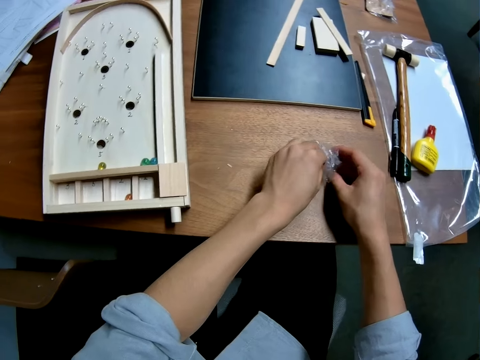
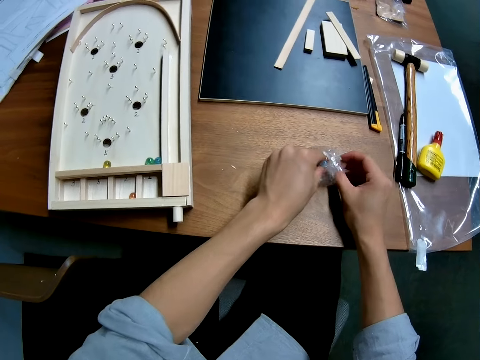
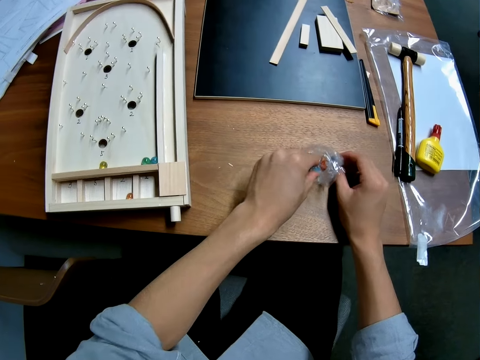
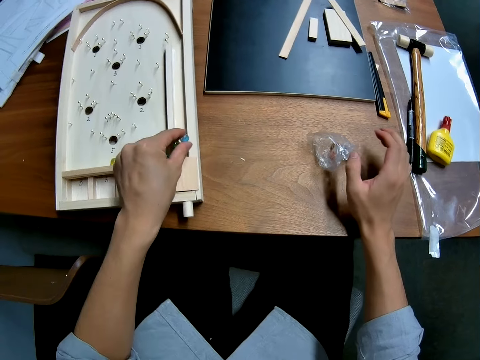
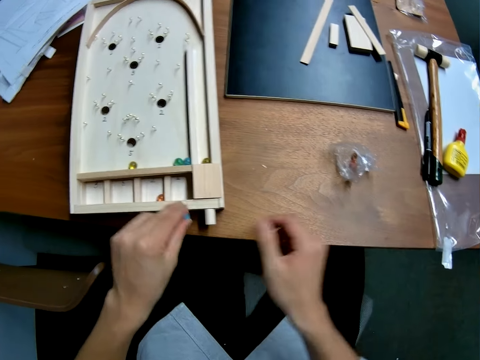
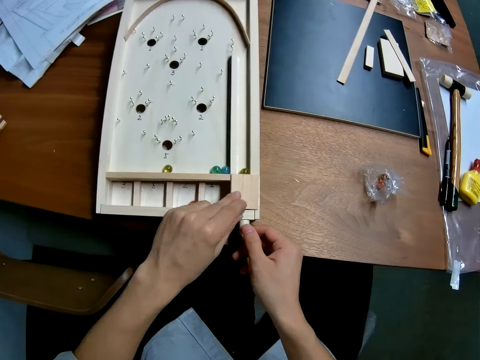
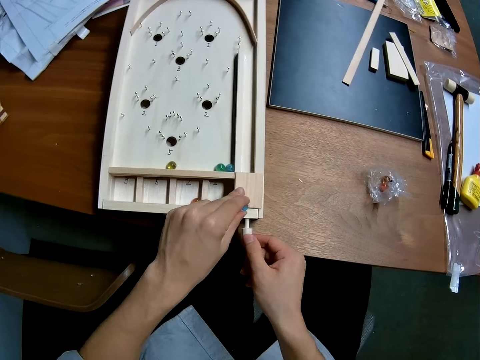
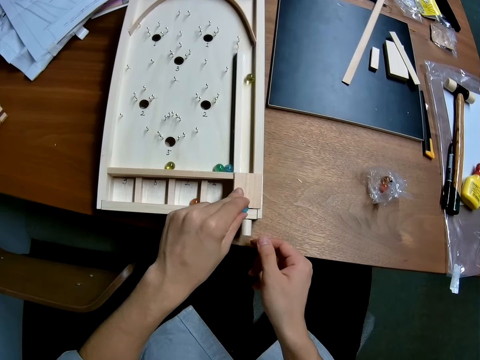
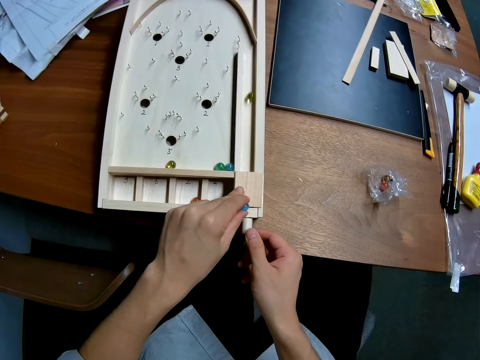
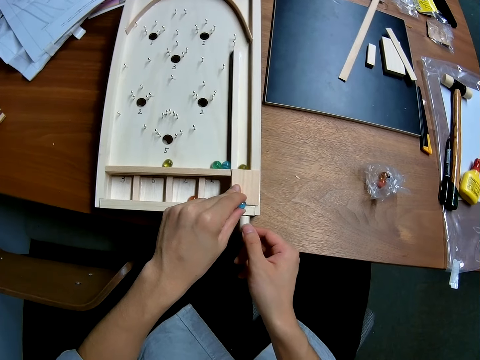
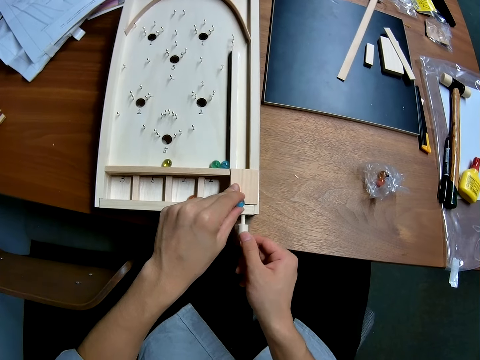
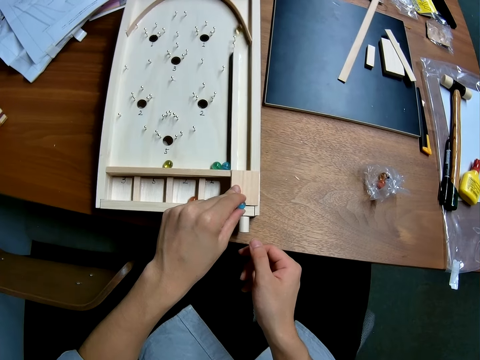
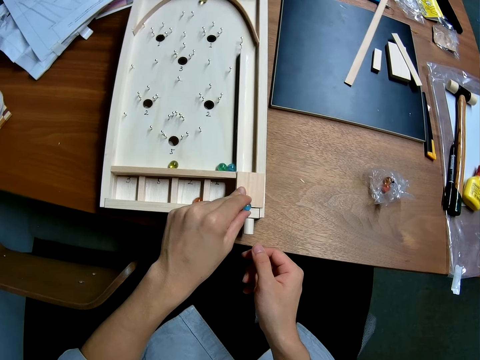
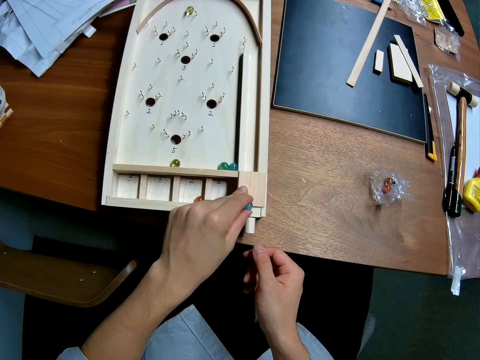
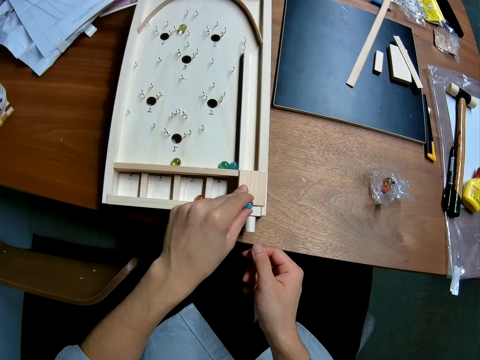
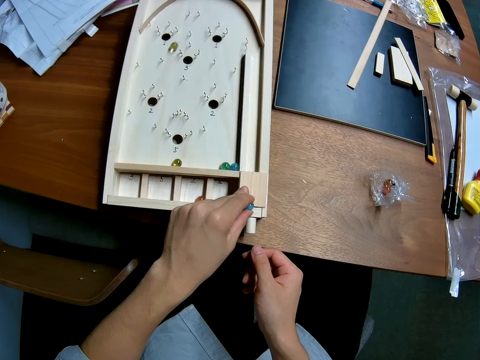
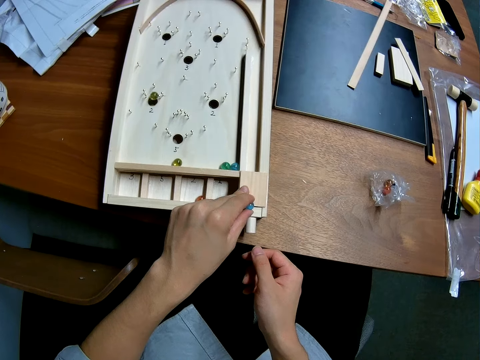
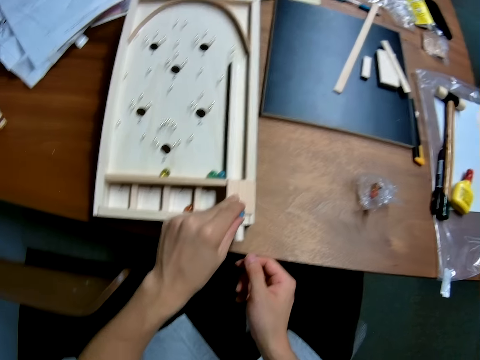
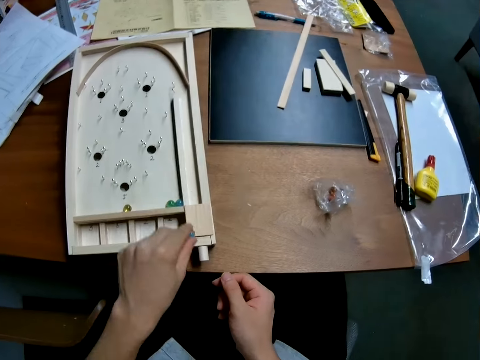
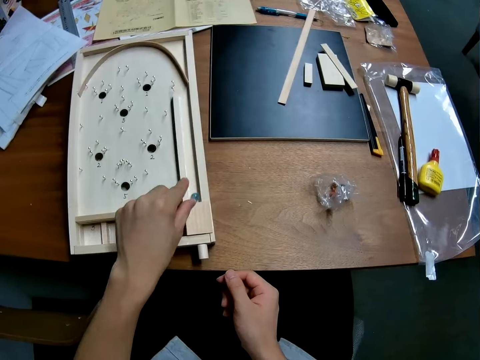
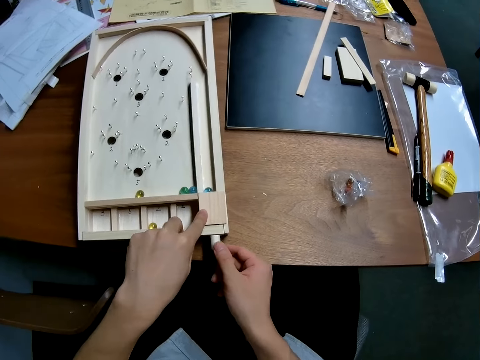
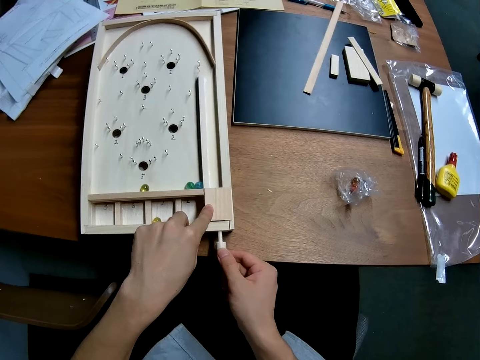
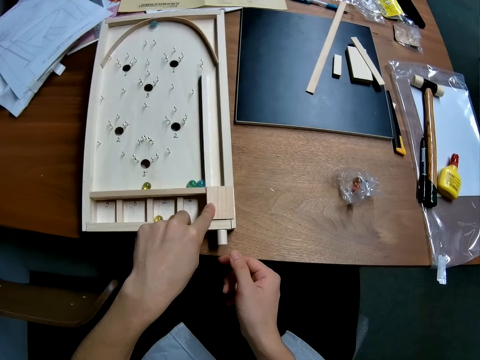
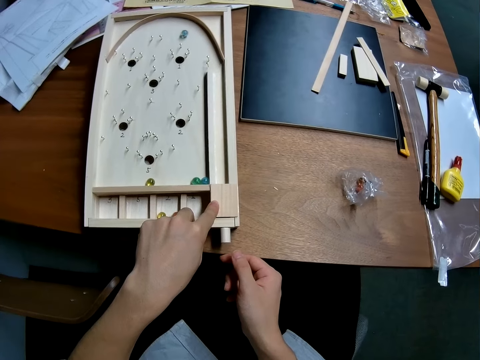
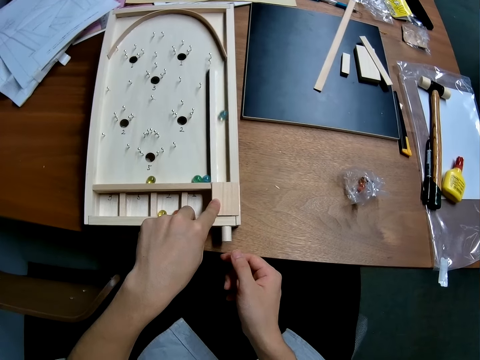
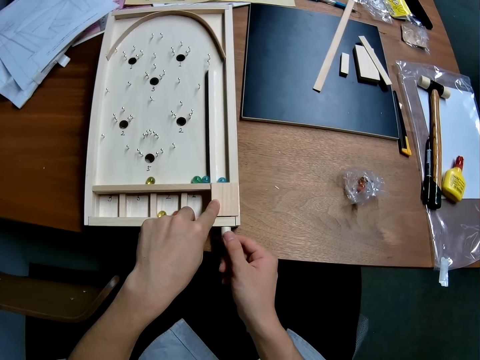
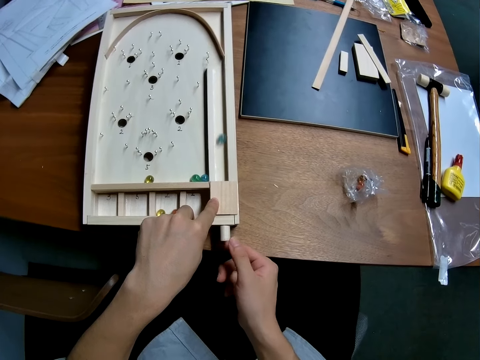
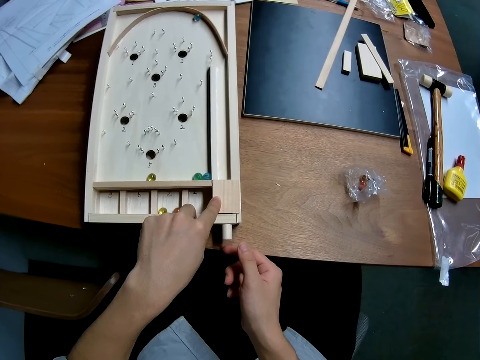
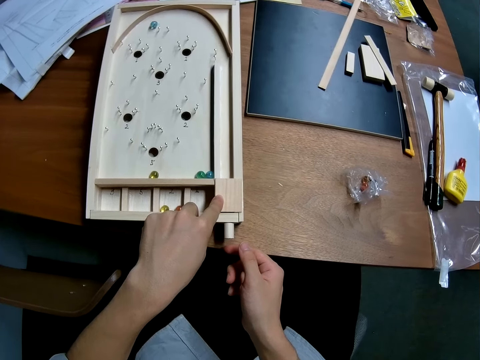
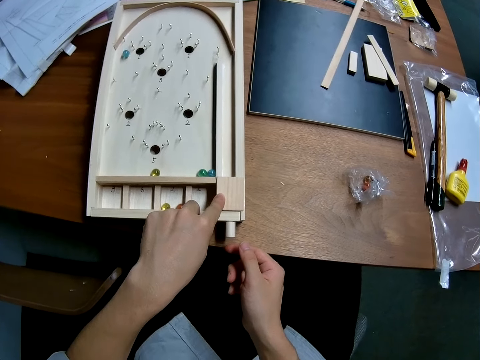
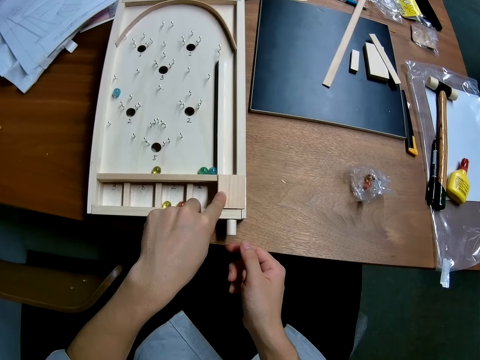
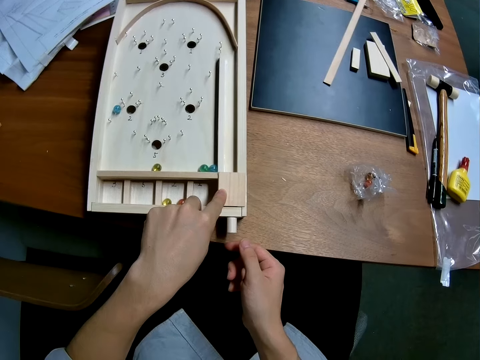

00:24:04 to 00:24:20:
The camera wearer holds the nylon of the balls on the table with his right hand. He takes some balls from the nylon with his left hand. He drops the marble ball on the playfield of the game. He pulls the ball launch lever on the playfield of the game. He pulls the flipper and hits the marble ball. He pulls the flipper again and hits the marble ball. He looks at the playfield. He drops another marble ball on the playfield of the game. He pulls the ball launch lever on the playfield of the game. He pulls the flipper, hits the marble ball, and looks at the playfield. He pulls the flipper, hits the marble ball, and looks at the playfield.

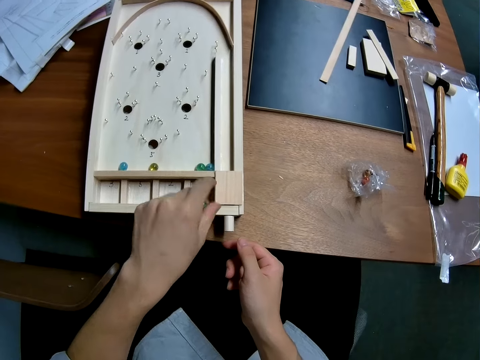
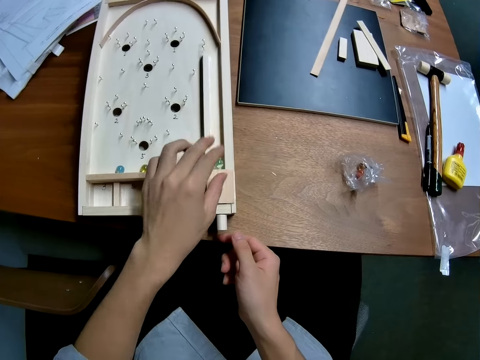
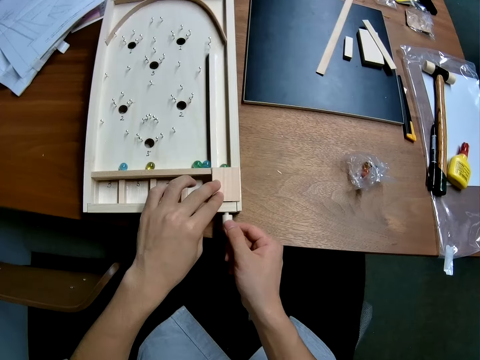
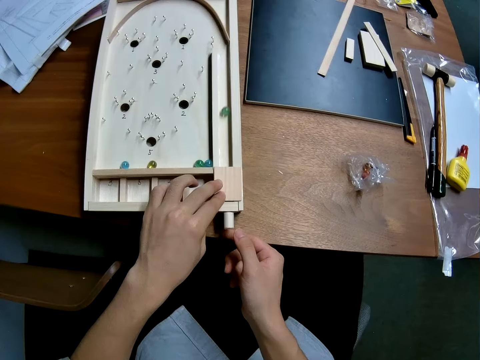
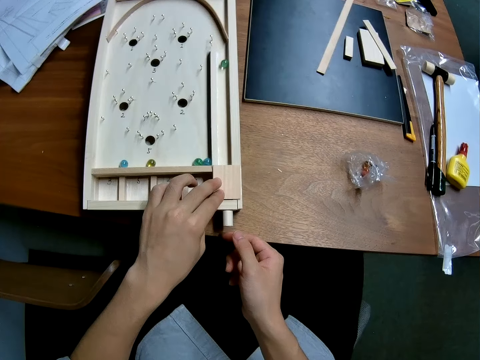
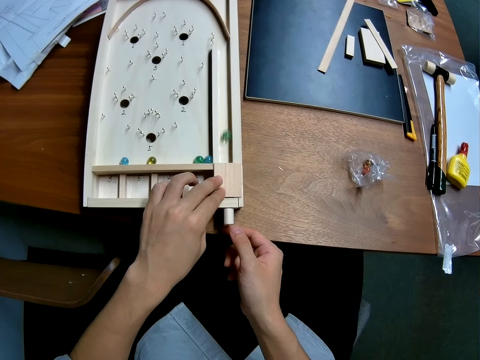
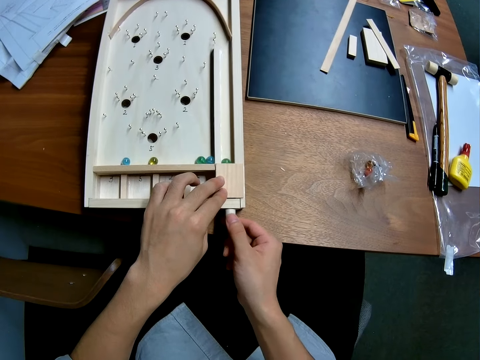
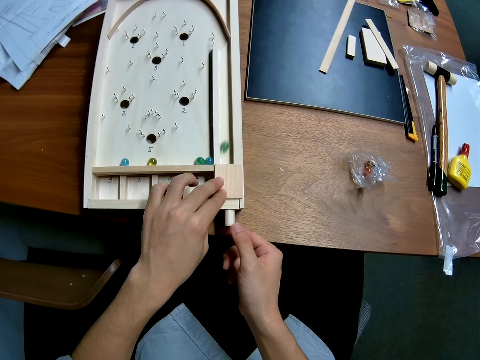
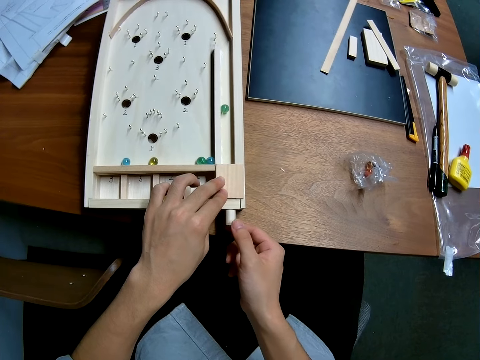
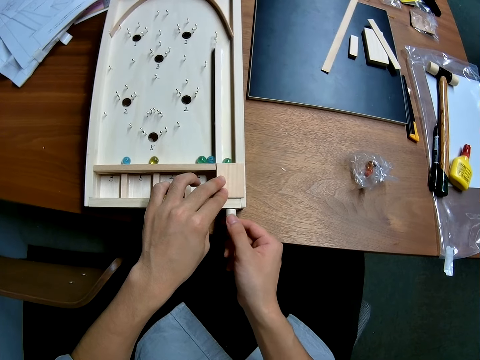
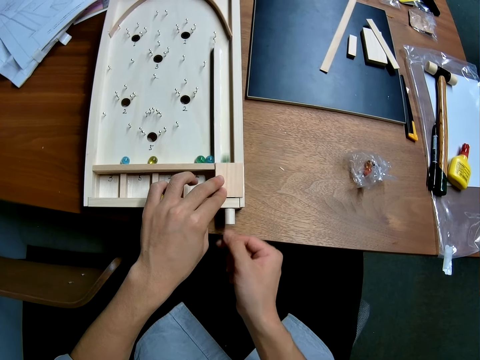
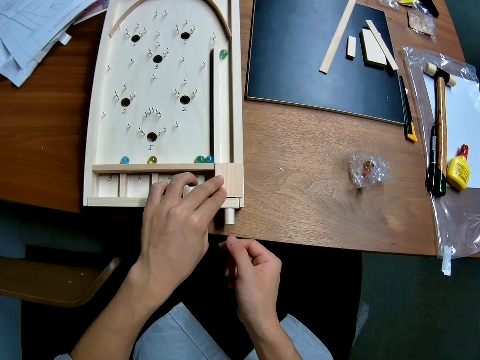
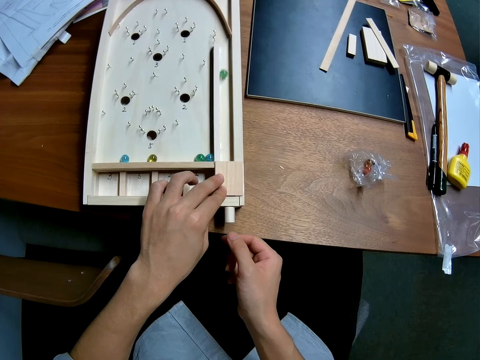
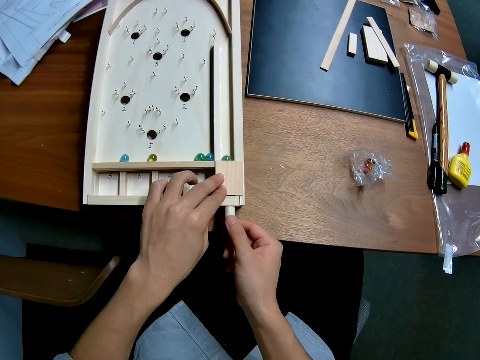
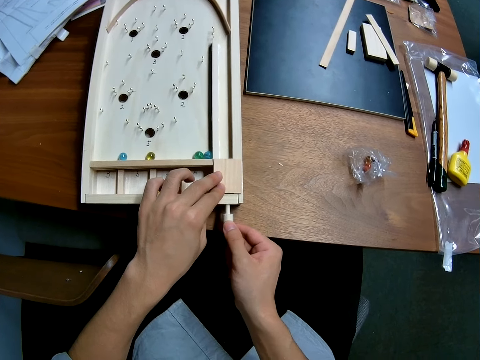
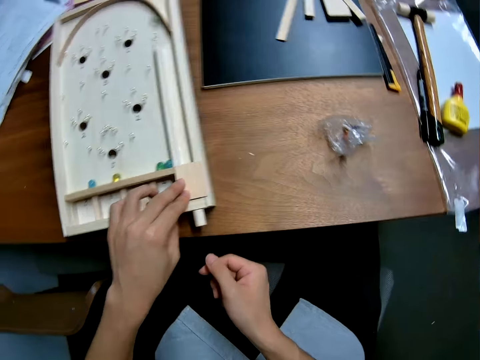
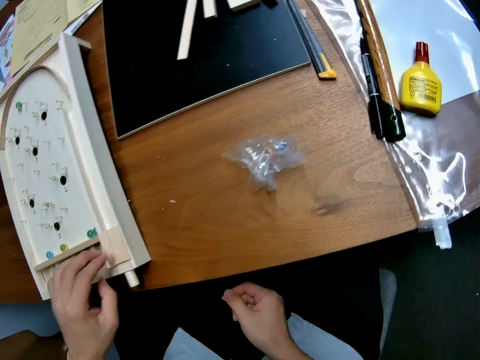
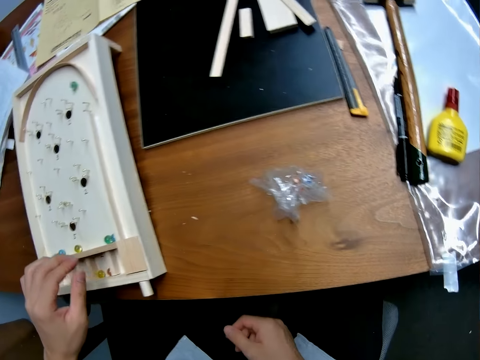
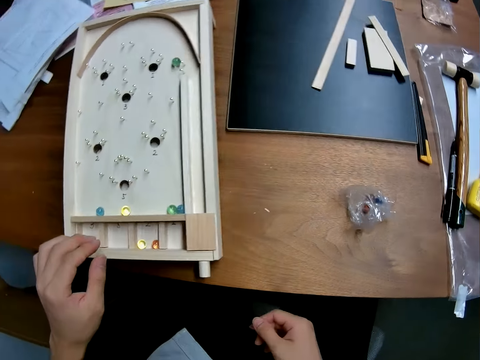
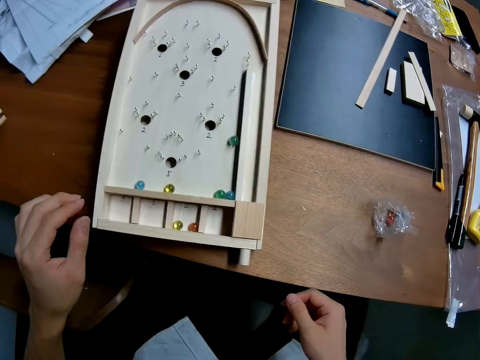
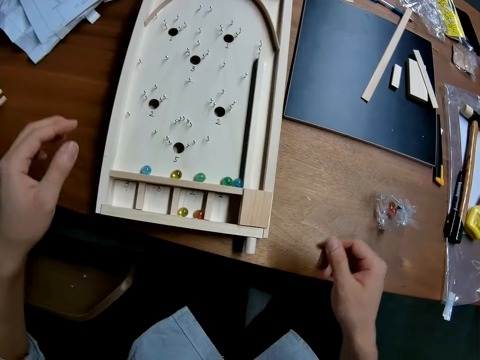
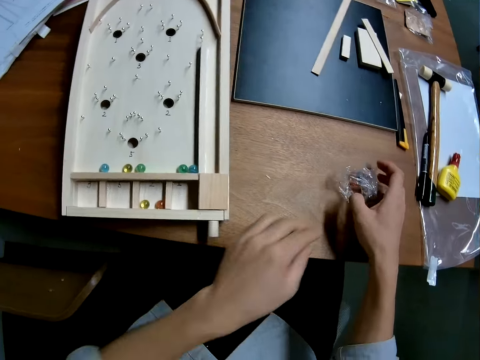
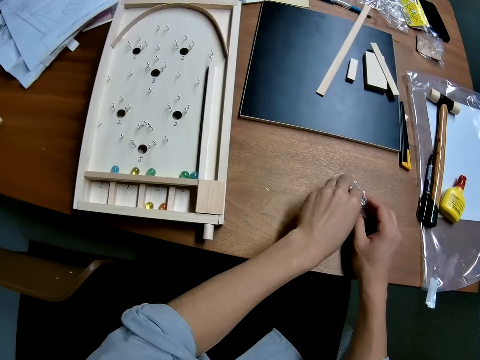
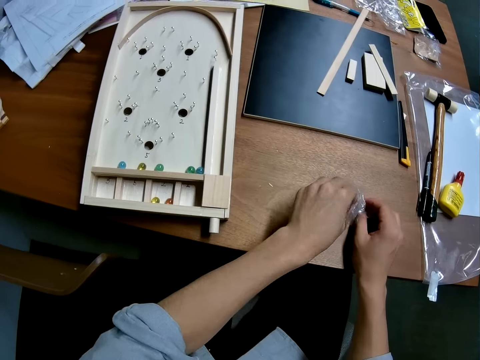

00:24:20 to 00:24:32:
The camera wearer drops another marble ball on the playfield of the game. He pulls the ball launch lever on the playfield of the game. He pulls the flipper and hits the marble ball. He pulls the flipper again and hits the marble ball. He pulls the flipper again and hits the marble ball. He pulls the flipper and hits the marble ball. He looks at the playfield. He holds the nylon of the balls on the table with his right hand. He takes a ball from the nylon with his left hand.
